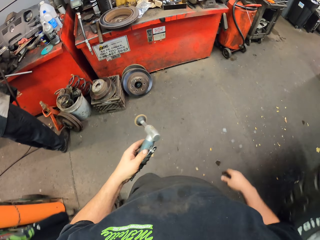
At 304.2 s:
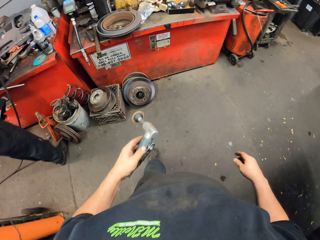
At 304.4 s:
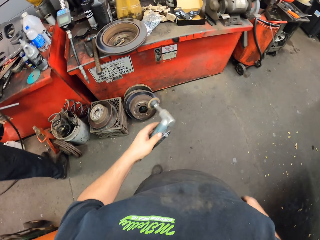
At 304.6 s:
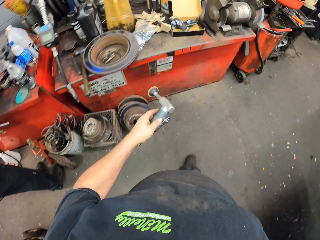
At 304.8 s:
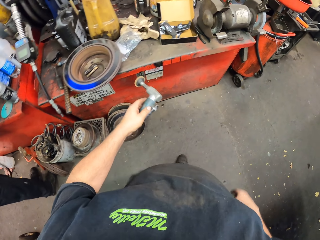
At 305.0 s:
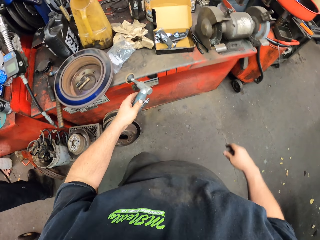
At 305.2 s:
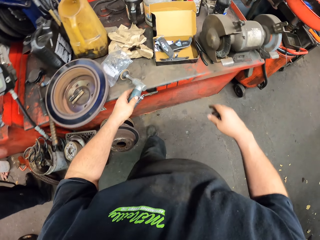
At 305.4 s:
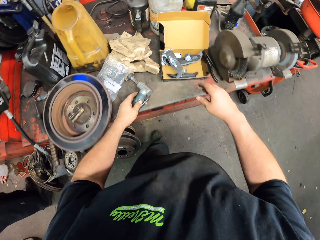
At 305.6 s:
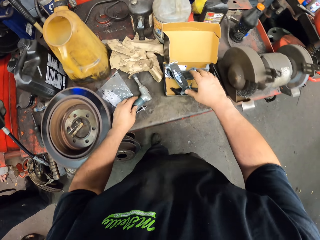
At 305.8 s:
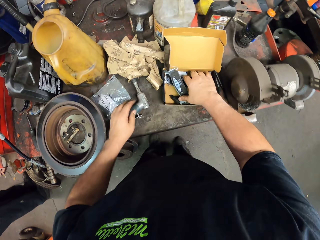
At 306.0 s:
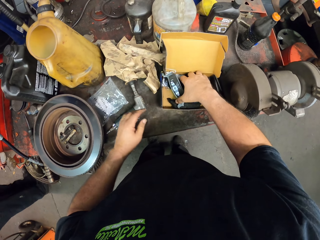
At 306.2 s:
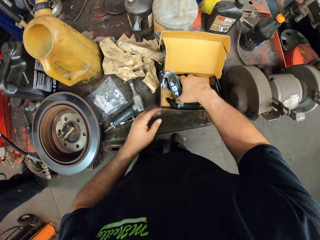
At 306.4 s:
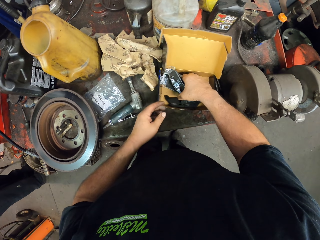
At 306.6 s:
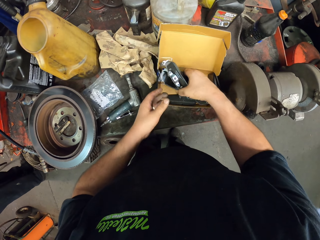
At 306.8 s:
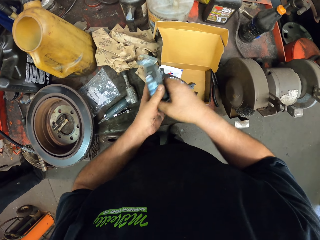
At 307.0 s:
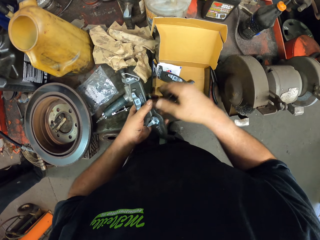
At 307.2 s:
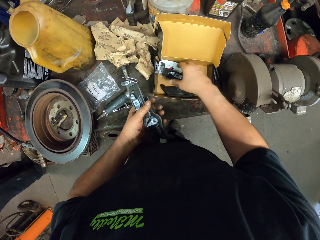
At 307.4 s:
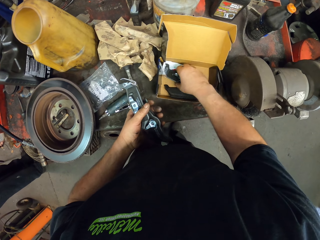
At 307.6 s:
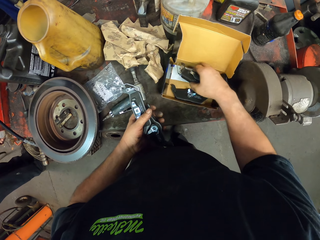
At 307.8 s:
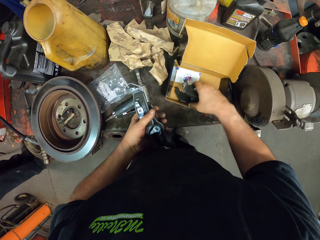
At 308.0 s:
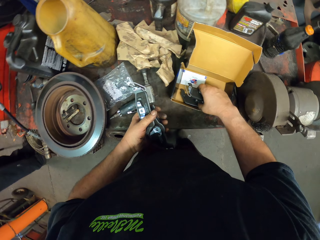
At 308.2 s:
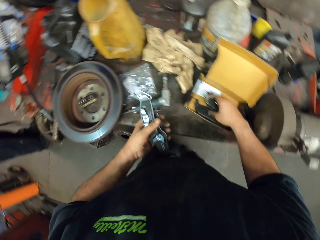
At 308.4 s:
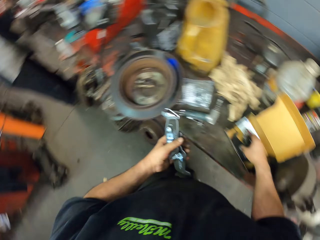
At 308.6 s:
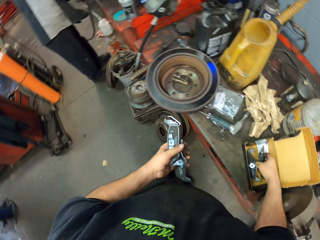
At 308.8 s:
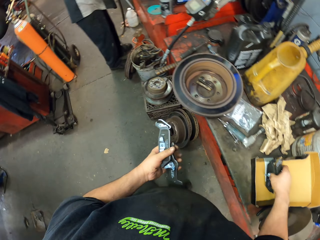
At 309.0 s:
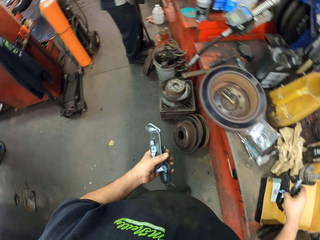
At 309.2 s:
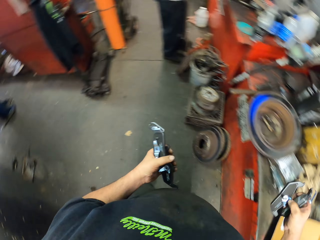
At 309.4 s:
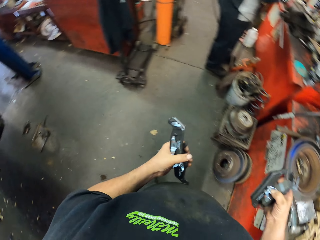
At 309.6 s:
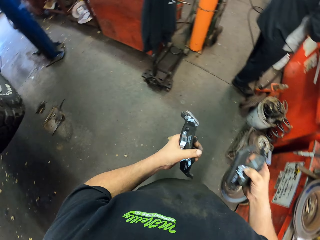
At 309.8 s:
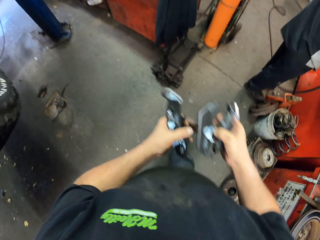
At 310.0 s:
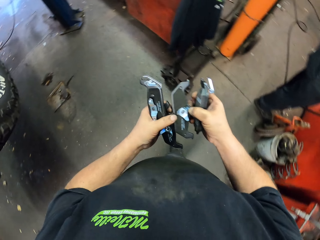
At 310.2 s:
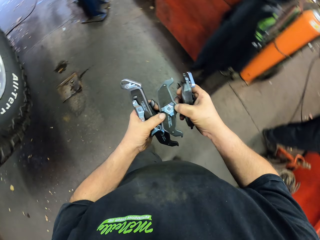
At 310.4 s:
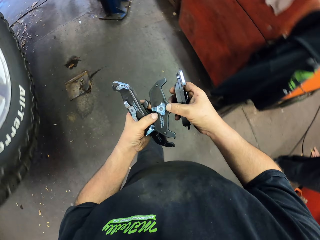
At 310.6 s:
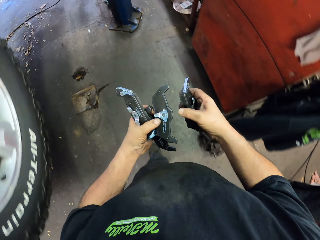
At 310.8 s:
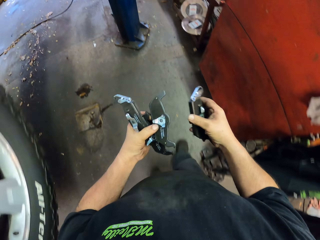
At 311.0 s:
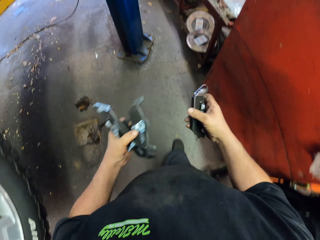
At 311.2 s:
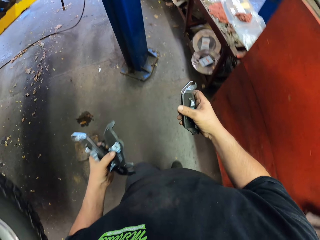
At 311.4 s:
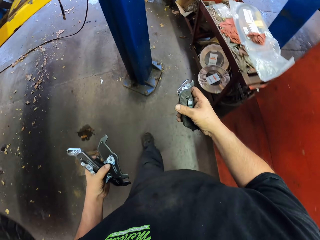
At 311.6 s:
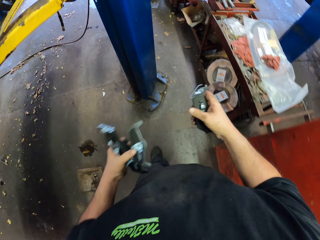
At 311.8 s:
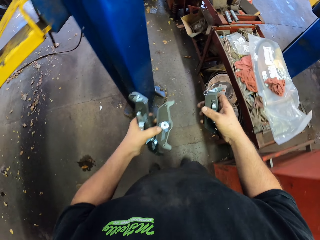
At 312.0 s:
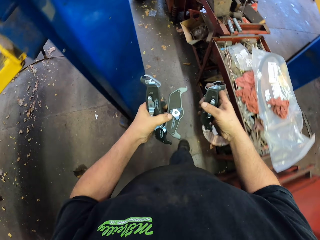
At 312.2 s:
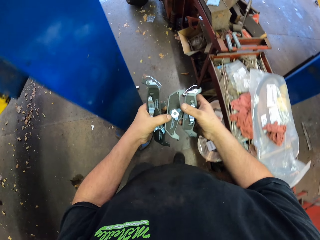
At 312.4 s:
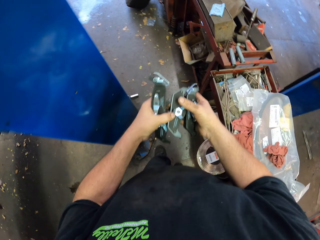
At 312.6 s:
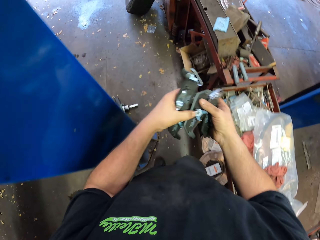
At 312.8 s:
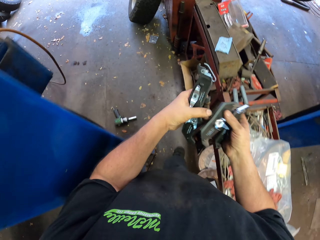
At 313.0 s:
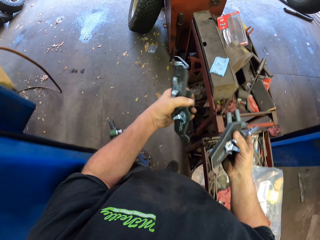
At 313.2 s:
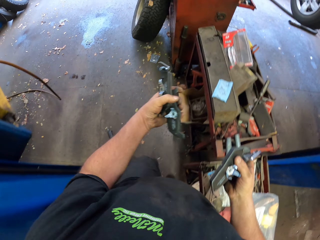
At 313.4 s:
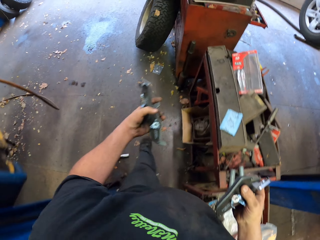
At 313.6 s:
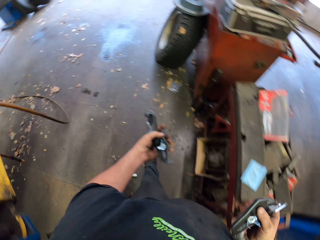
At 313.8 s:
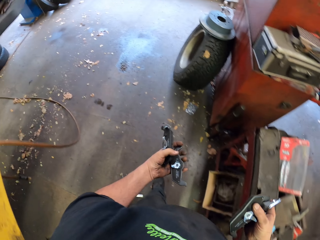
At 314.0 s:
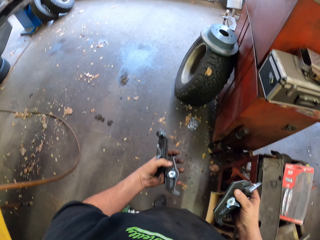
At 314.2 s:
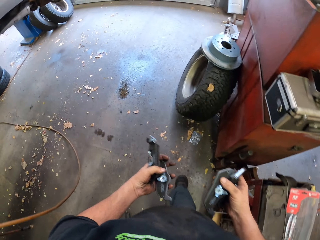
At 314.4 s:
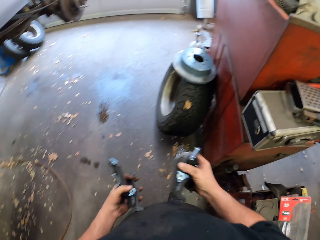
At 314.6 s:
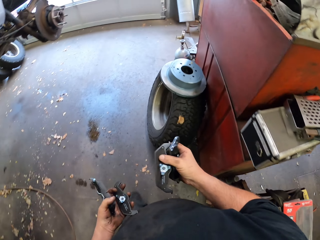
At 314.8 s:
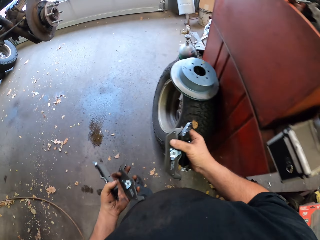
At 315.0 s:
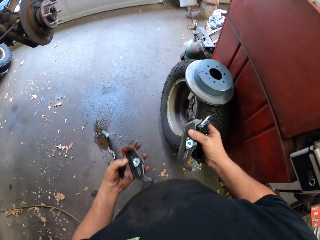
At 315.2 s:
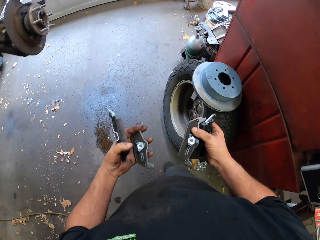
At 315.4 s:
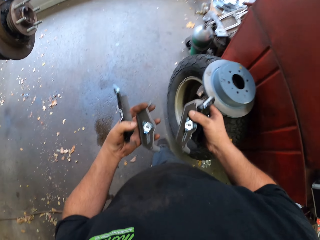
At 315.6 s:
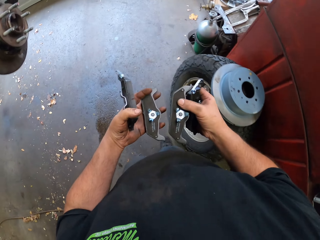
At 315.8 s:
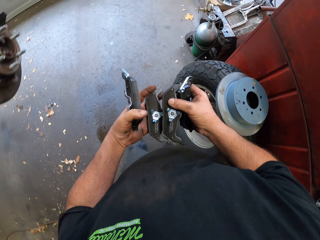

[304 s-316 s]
The camera wearer puts the metal cutter or pipe gun on the table. They pick up the brake pad from the box. They walk around the garage.

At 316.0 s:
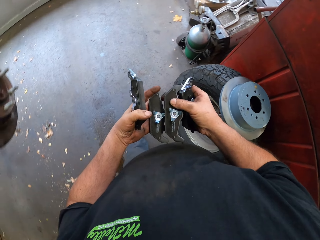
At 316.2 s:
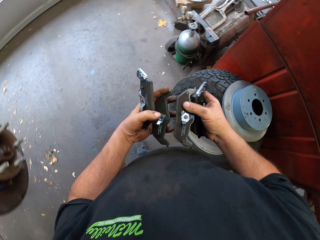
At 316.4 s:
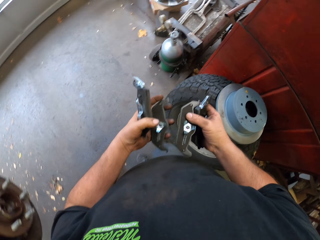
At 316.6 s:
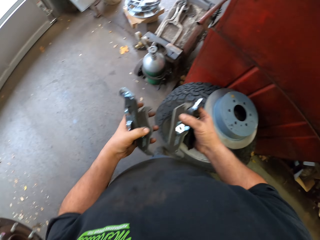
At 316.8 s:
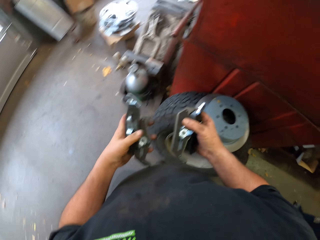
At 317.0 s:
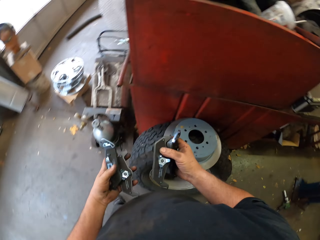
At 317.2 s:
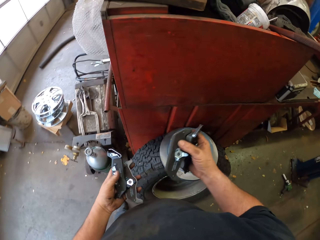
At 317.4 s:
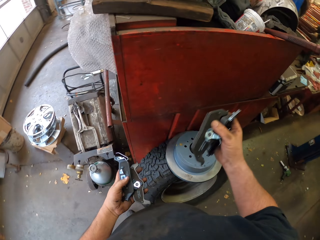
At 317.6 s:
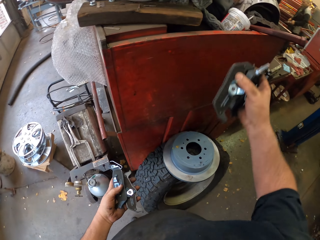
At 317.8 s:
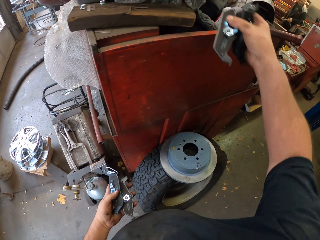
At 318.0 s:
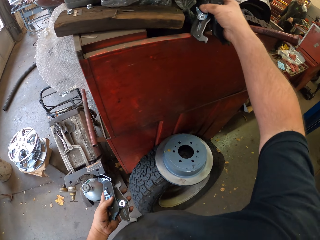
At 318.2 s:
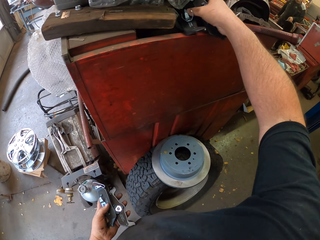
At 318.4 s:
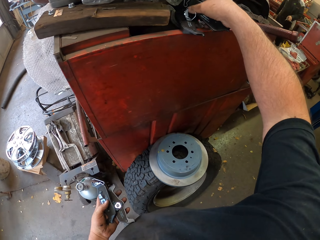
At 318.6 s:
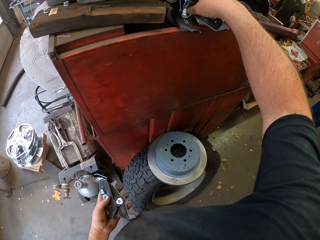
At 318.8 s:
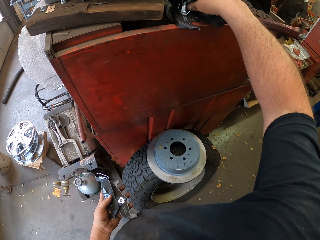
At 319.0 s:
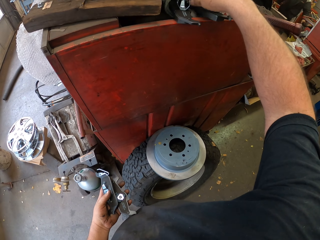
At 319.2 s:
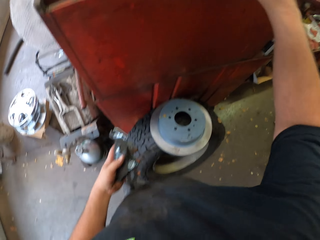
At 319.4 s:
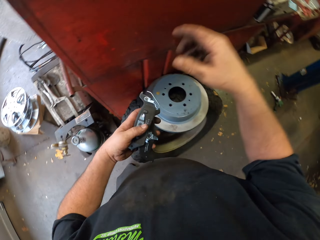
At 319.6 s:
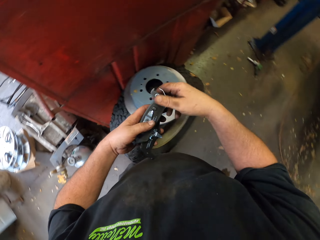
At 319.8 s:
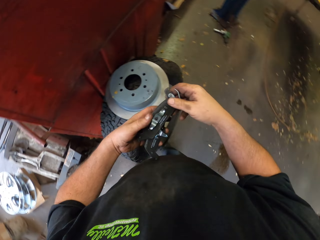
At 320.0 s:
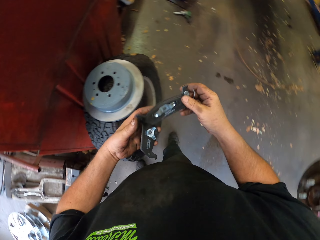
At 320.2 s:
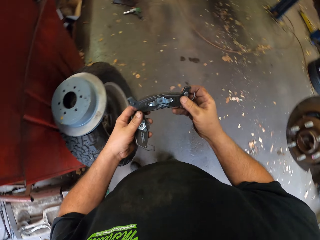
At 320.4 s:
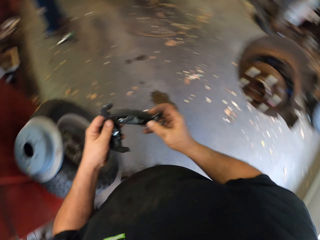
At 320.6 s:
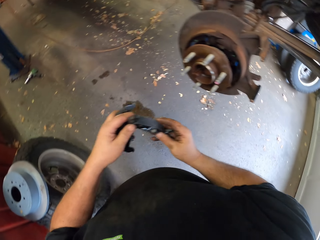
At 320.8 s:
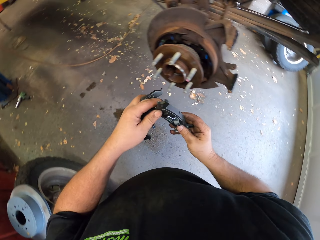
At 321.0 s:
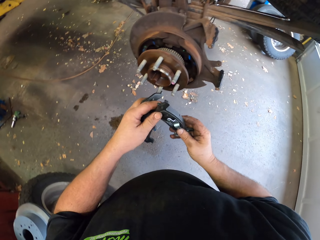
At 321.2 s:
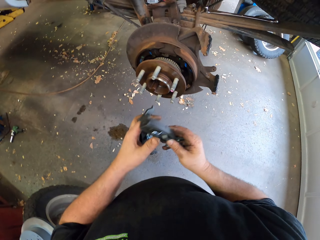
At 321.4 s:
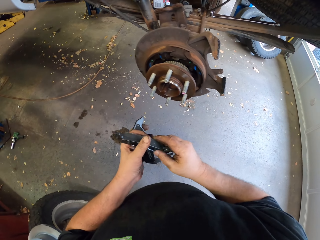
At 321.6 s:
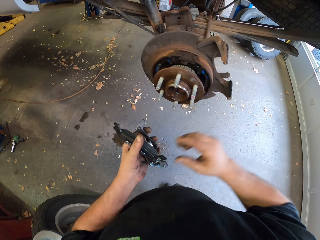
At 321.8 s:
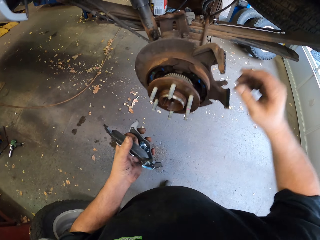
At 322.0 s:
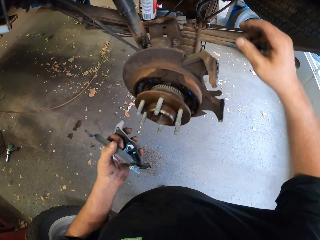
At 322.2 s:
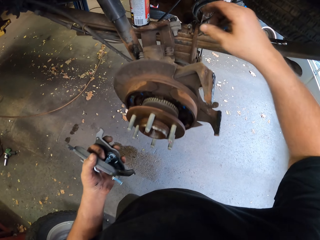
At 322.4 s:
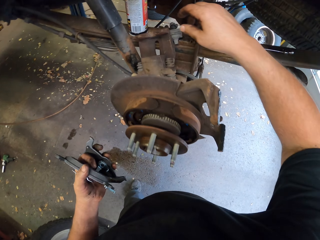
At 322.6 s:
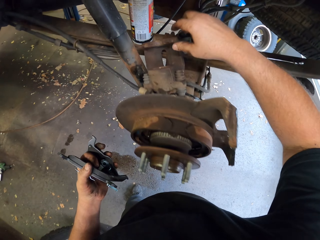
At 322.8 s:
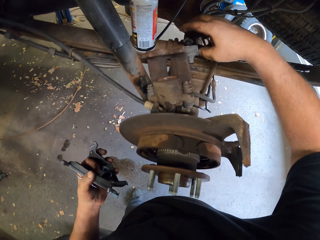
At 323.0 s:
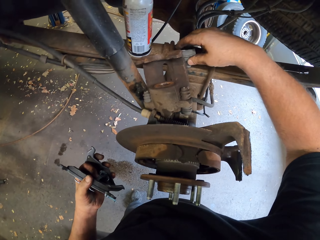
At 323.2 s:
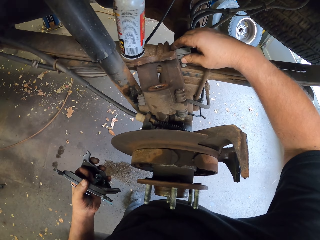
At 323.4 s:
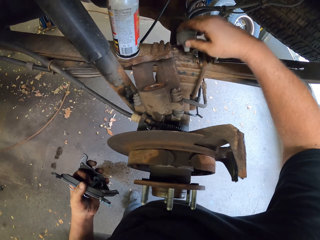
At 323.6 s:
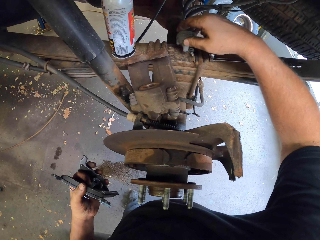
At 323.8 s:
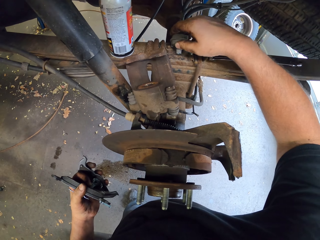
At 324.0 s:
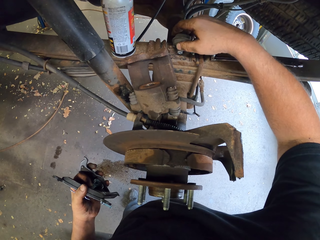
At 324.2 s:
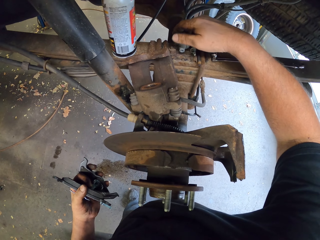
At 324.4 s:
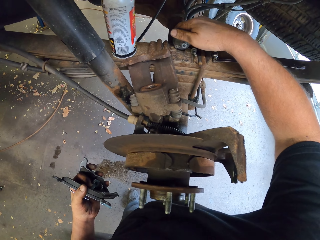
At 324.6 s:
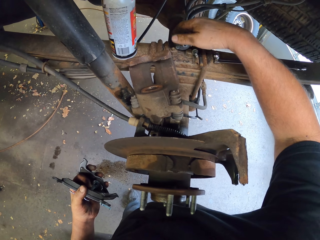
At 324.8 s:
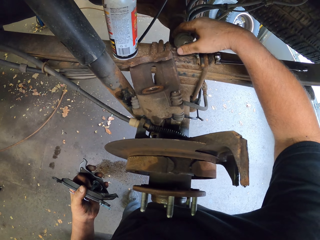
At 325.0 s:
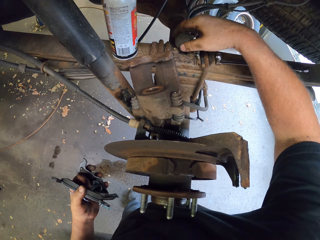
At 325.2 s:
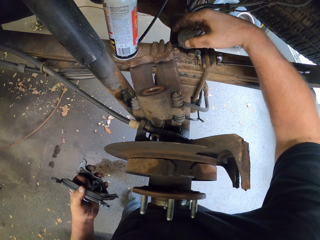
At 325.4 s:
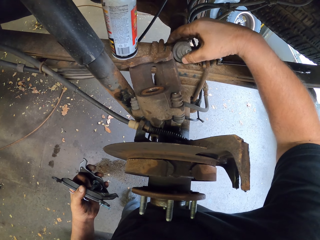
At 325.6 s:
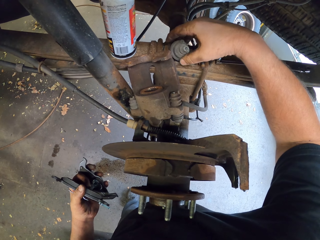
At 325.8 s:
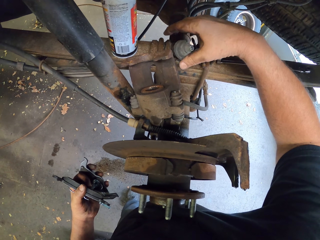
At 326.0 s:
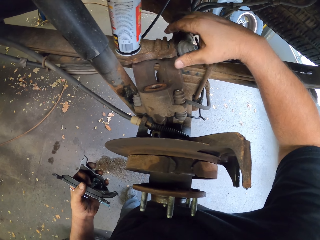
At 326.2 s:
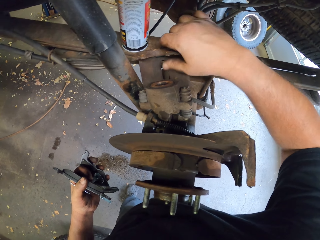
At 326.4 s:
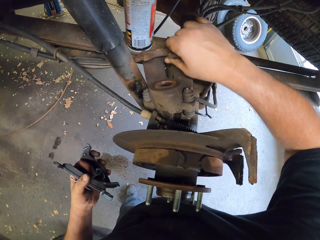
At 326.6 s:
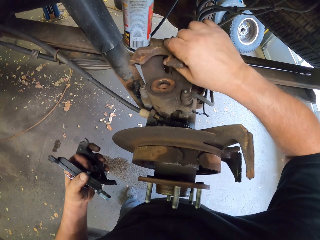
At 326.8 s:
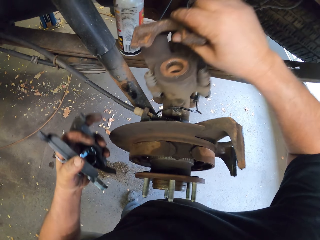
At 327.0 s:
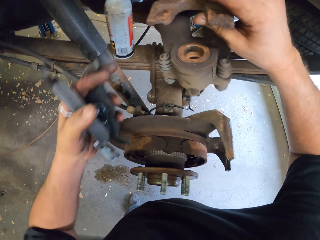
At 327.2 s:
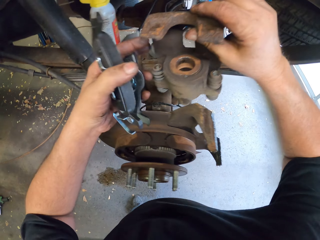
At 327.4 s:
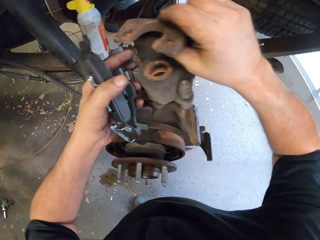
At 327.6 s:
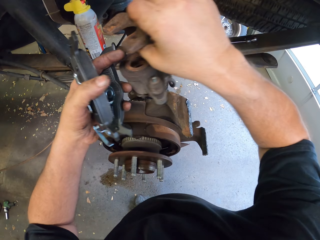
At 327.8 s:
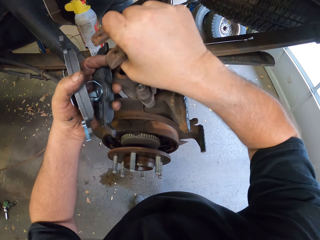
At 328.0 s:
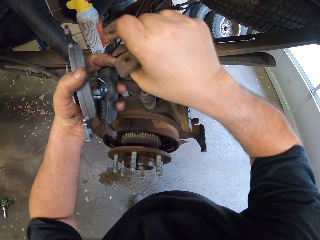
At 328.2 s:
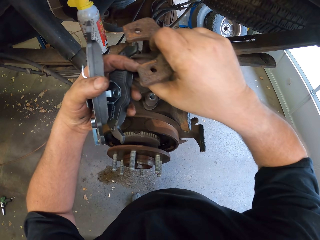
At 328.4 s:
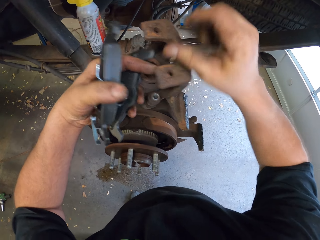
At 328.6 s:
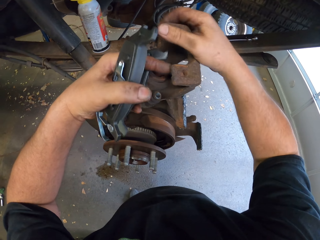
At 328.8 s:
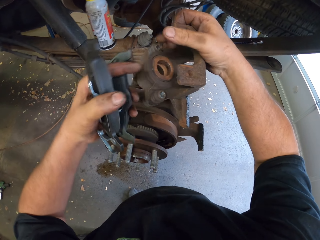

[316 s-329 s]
The camera wearer puts the brake pad on the board. They touch the bleeder valve. They pick up the brake caliper.
